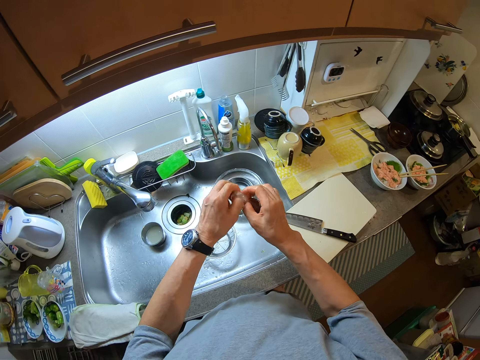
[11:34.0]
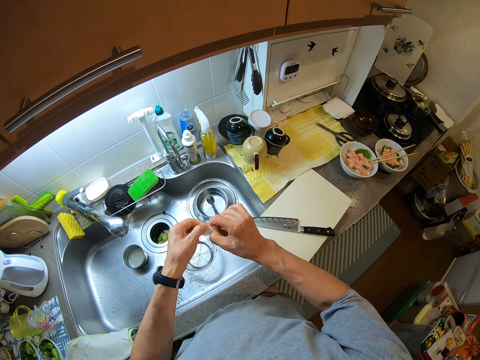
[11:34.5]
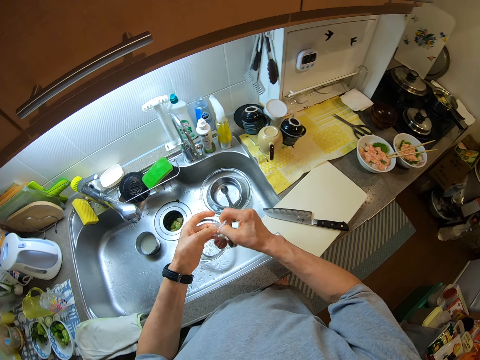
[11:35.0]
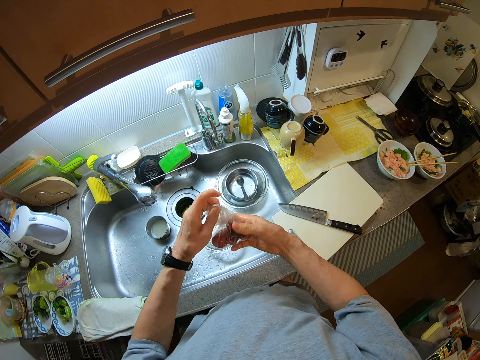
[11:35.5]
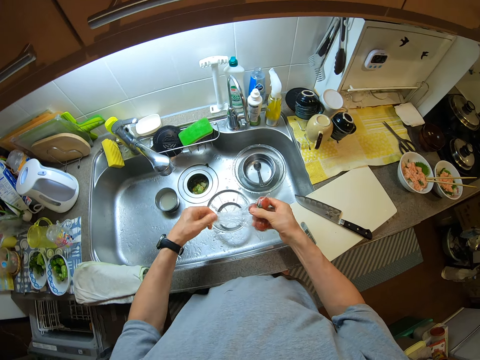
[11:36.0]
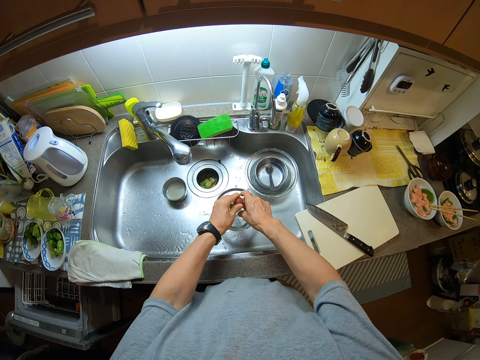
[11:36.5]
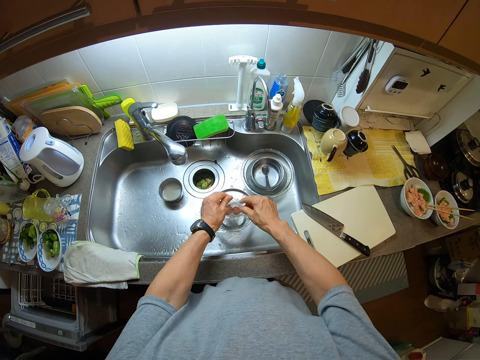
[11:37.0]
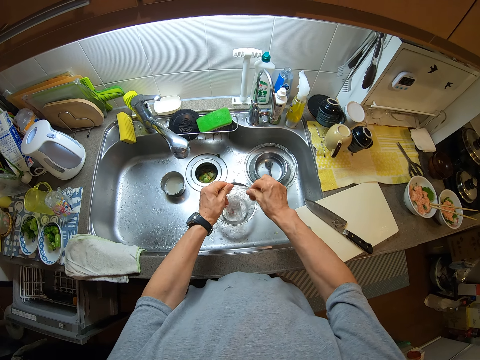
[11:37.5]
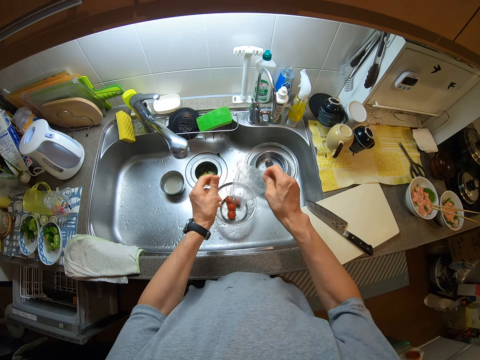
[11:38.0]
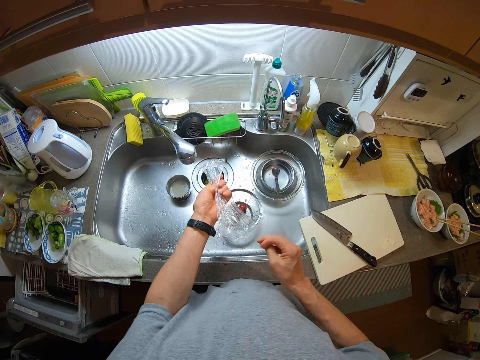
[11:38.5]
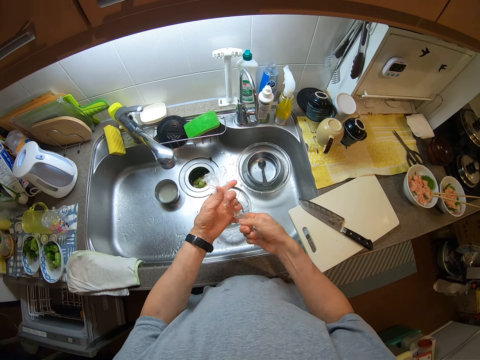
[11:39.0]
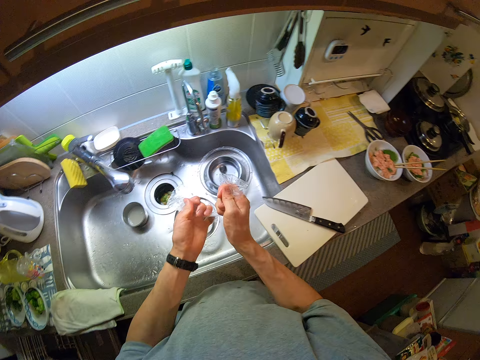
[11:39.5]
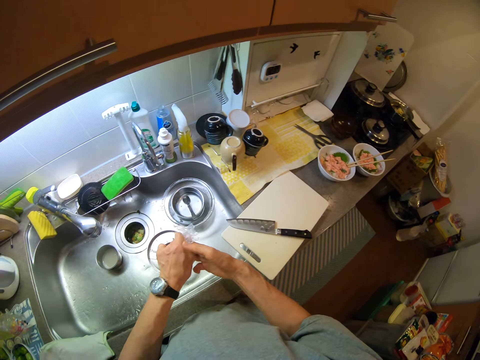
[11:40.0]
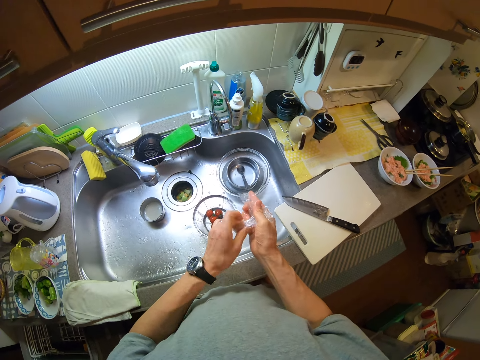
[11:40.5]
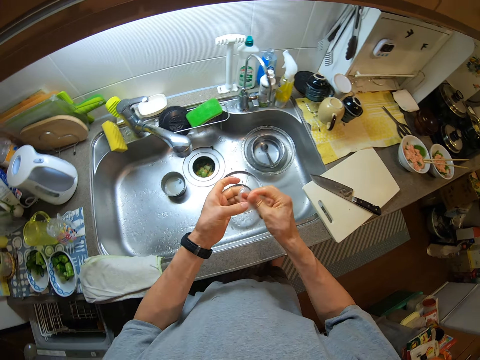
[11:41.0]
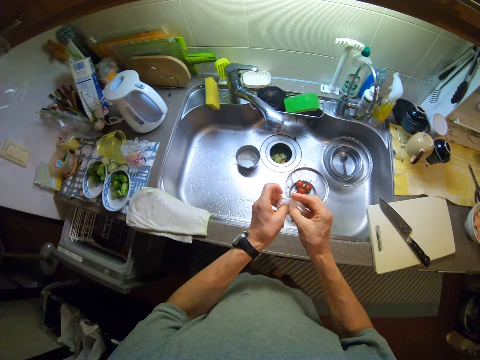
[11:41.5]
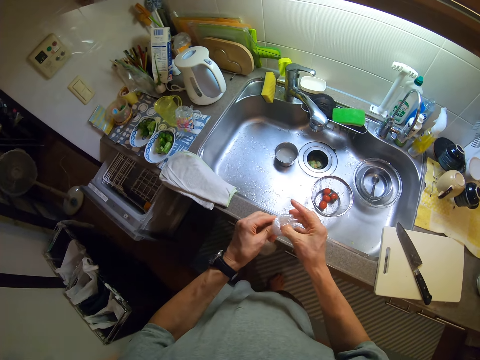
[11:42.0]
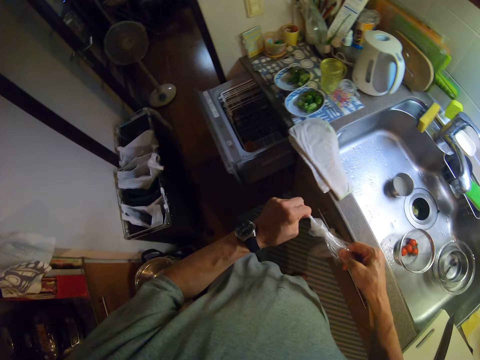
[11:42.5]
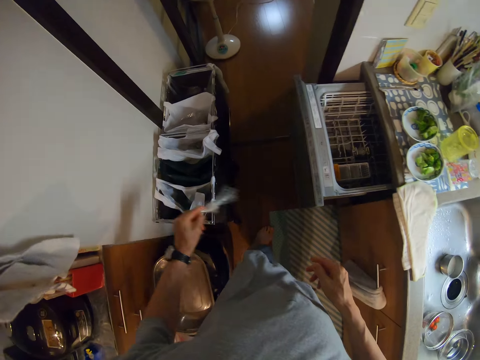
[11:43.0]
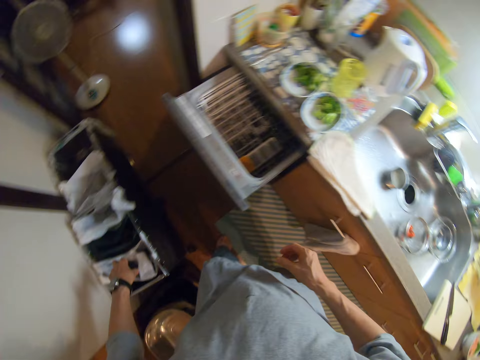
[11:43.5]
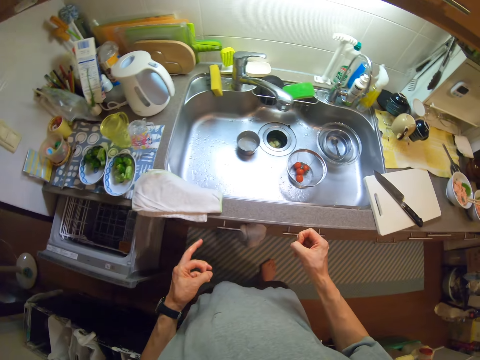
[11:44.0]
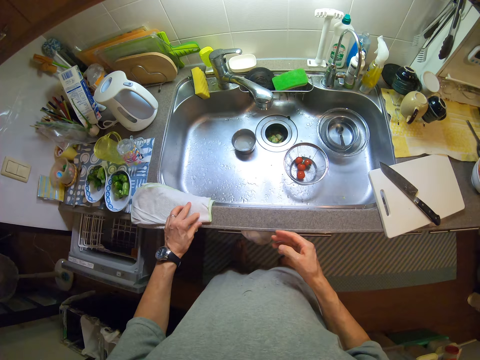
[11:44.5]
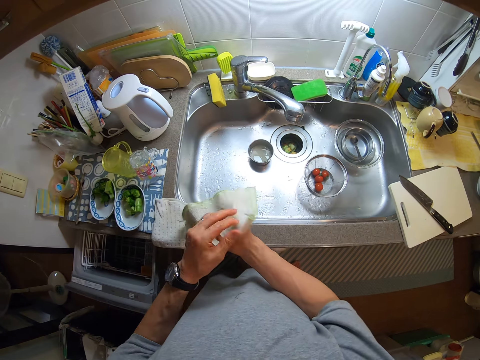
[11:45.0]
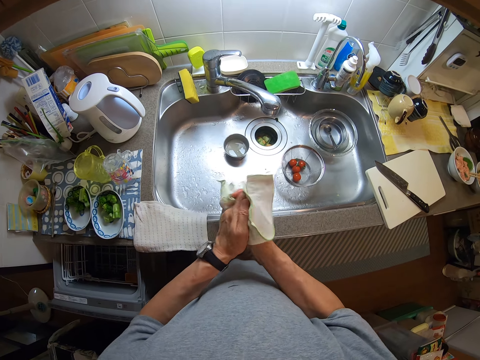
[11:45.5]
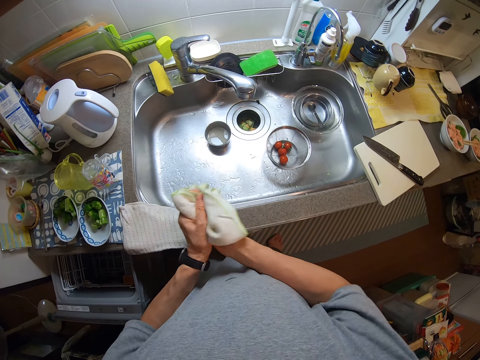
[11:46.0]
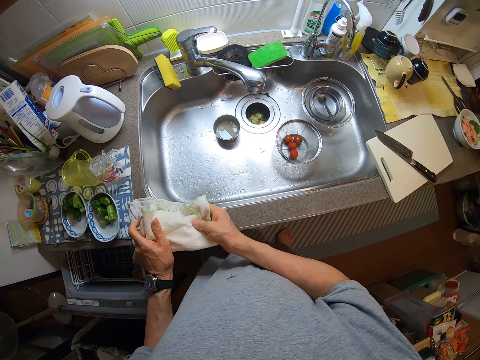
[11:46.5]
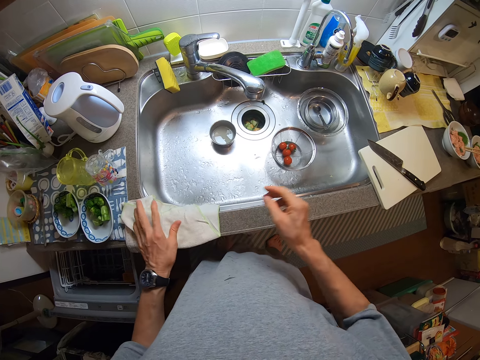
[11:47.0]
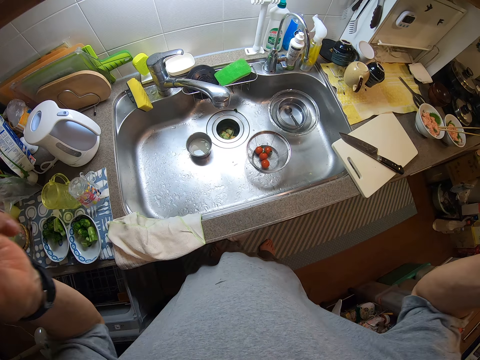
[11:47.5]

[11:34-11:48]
The camera wearer opens the wrap. He pours out the content of the wrap into a bowl. He ties up the wrap. He puts something in the sink. He folds the package paper. He puts the package paper in a dustbin. He dries up his hands.
